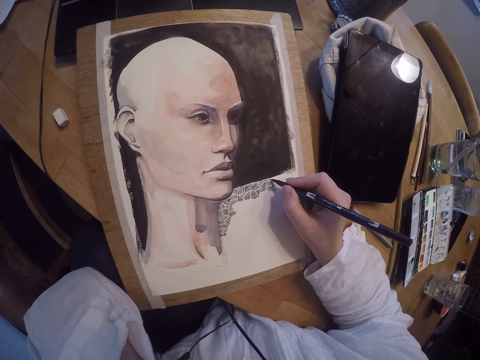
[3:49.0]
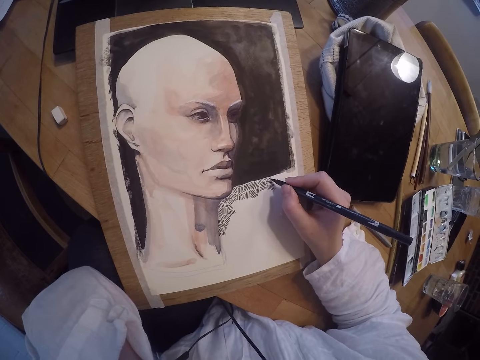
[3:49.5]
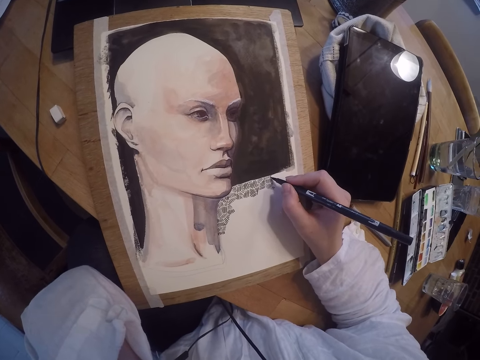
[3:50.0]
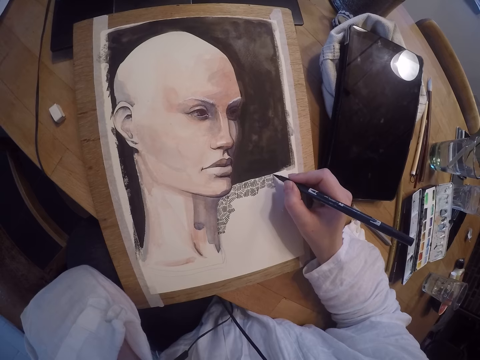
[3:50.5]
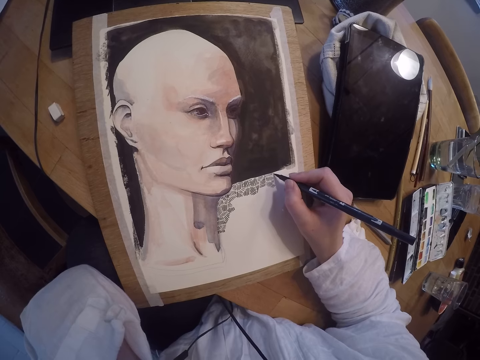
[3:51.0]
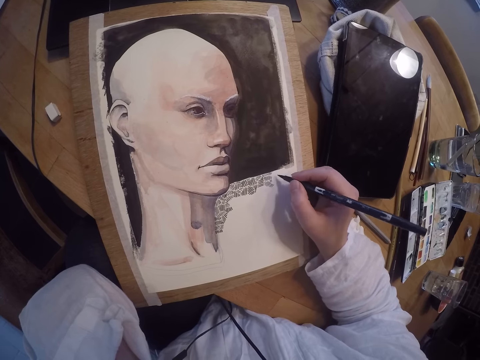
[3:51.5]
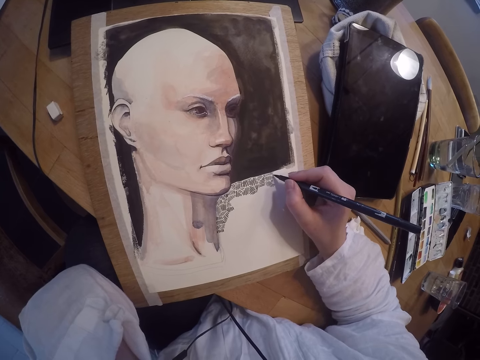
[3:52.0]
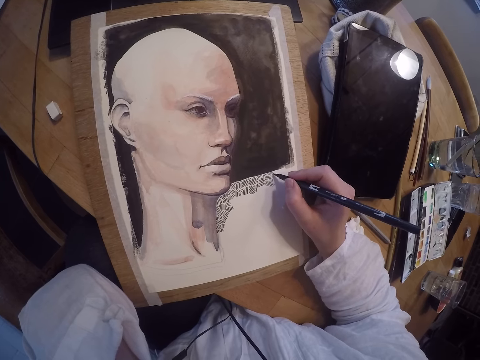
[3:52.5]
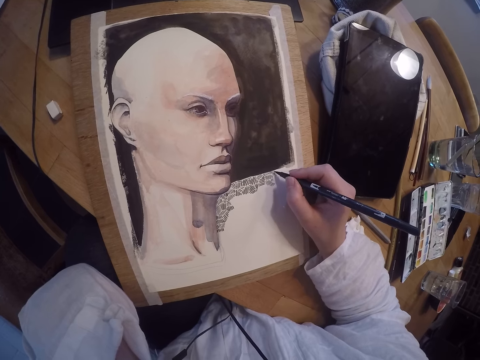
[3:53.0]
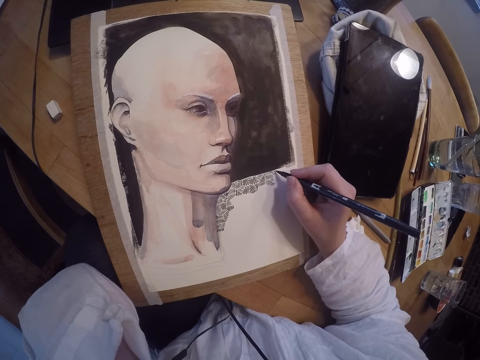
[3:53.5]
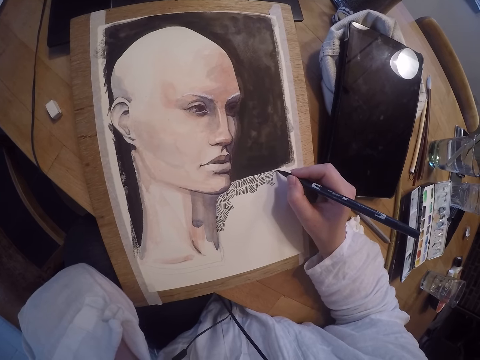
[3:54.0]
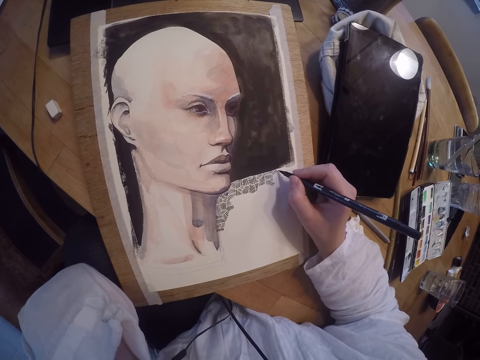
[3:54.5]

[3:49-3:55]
The camera wearer continues drawing on the painting with her right hand.

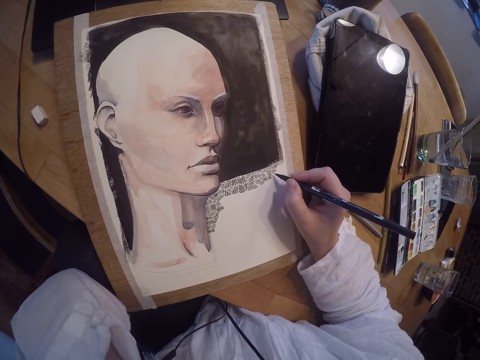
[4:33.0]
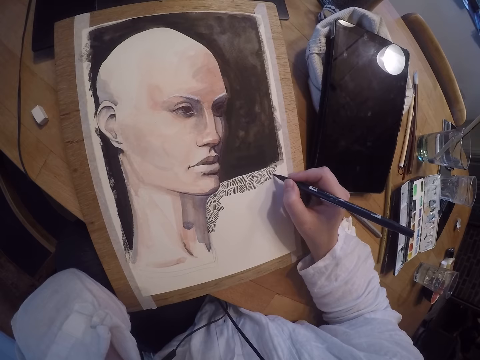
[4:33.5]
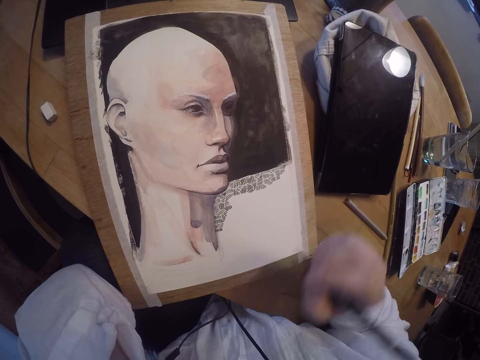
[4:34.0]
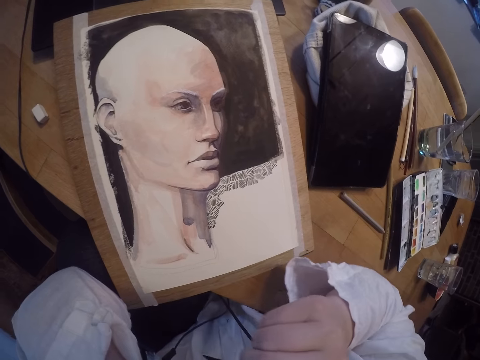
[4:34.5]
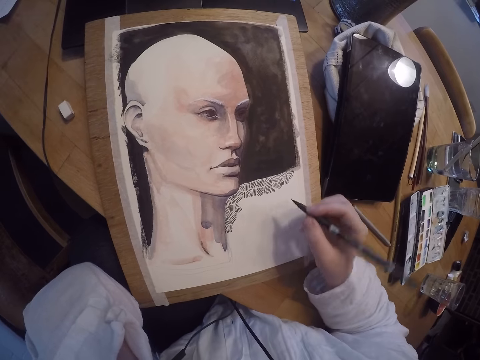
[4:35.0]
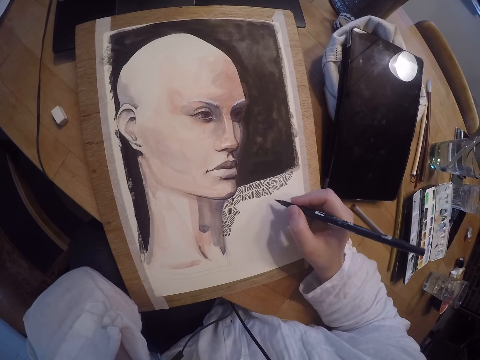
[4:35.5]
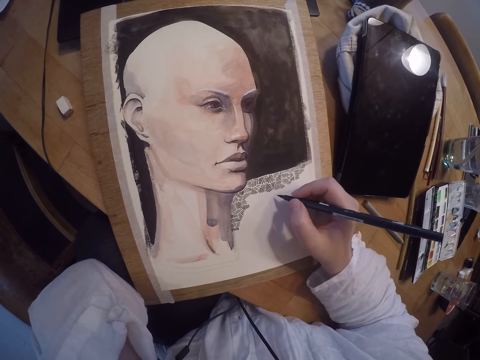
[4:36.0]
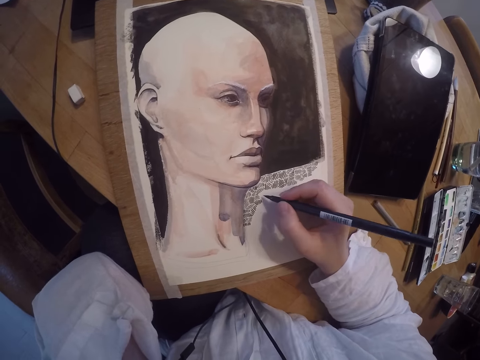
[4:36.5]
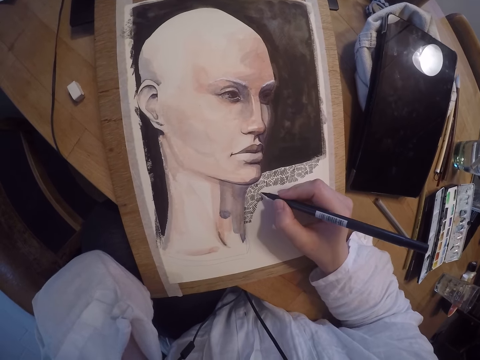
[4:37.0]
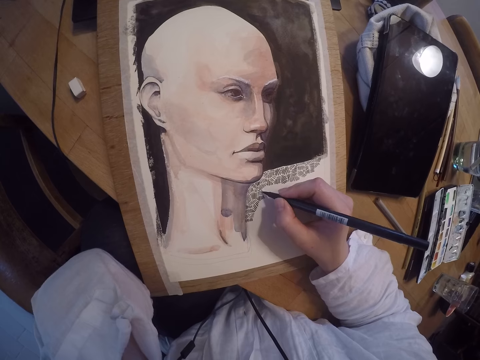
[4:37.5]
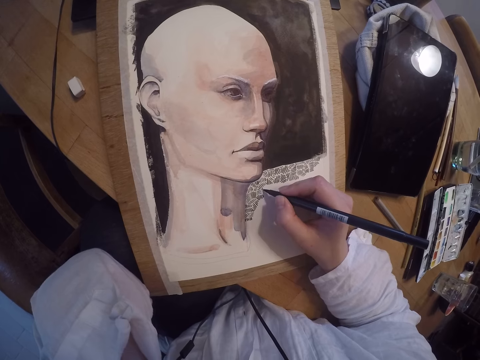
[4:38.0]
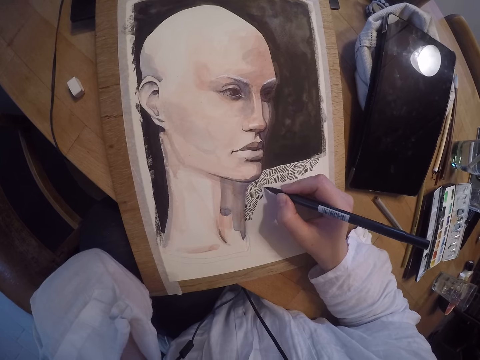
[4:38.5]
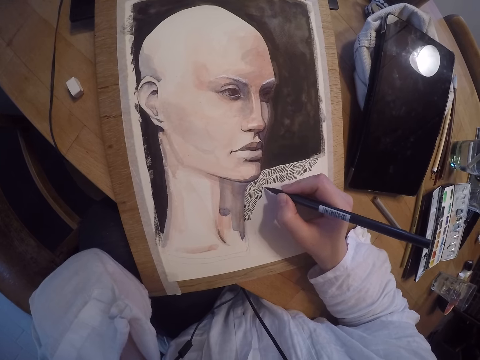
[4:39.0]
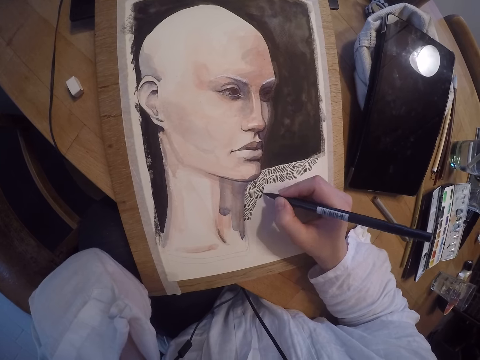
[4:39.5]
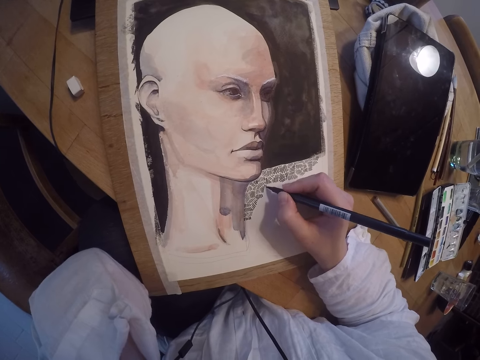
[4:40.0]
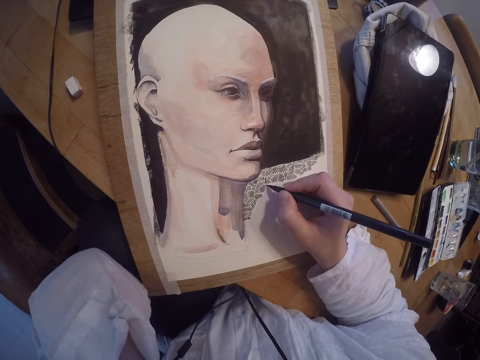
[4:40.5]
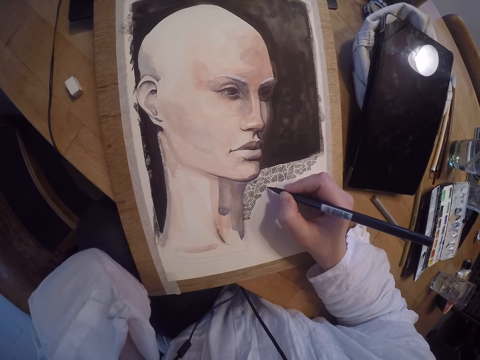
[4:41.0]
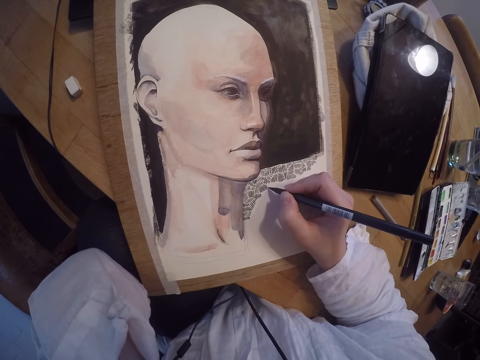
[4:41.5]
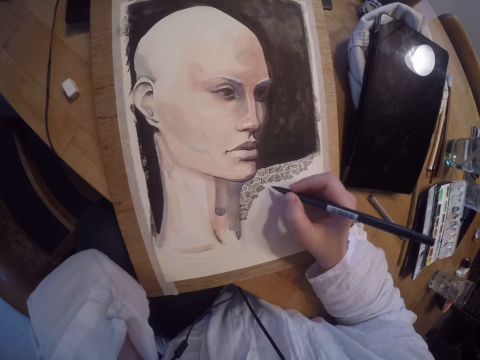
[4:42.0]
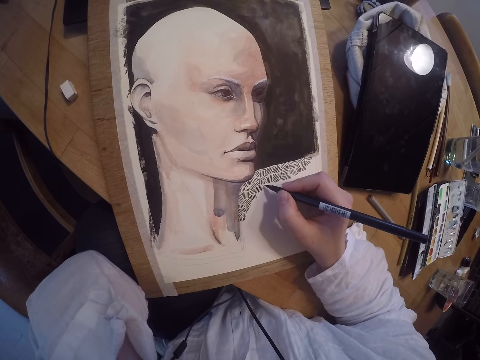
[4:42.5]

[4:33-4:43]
The camera wearer touches her face with the paint pen. She scratches her face with the painting pen. She continues drawing on the painting with her right hand.

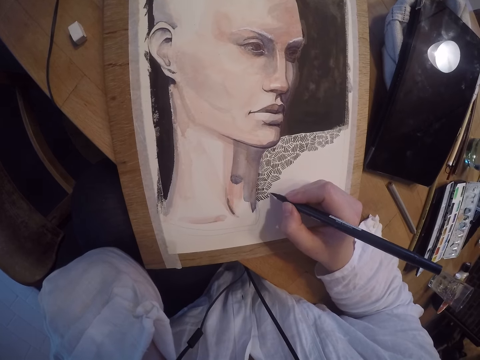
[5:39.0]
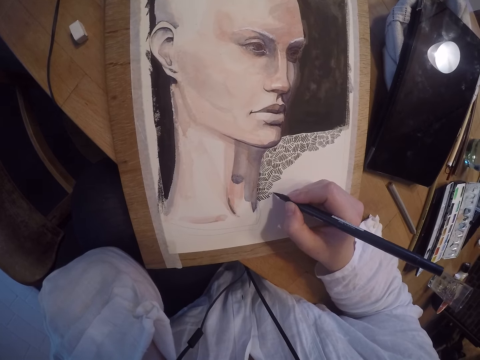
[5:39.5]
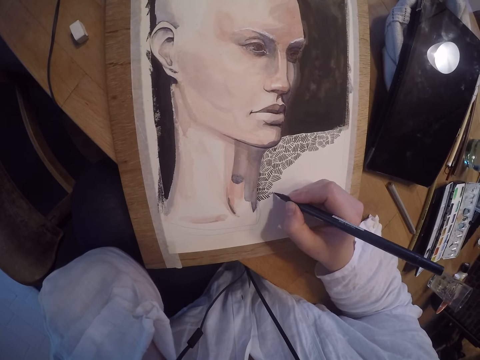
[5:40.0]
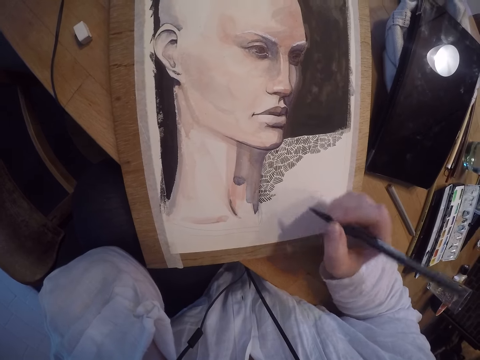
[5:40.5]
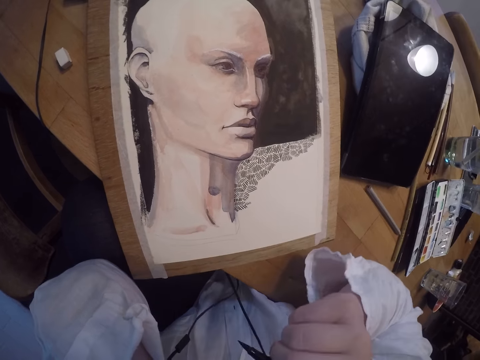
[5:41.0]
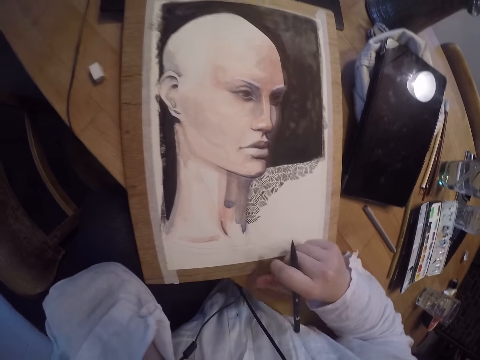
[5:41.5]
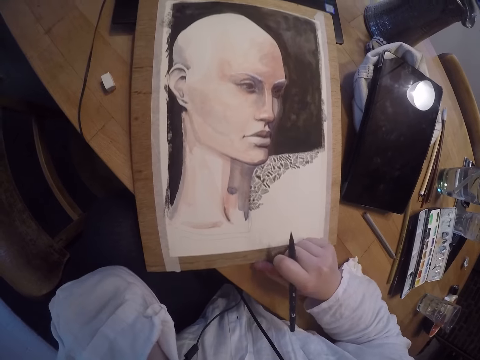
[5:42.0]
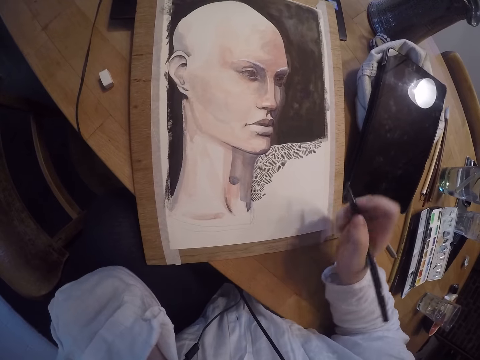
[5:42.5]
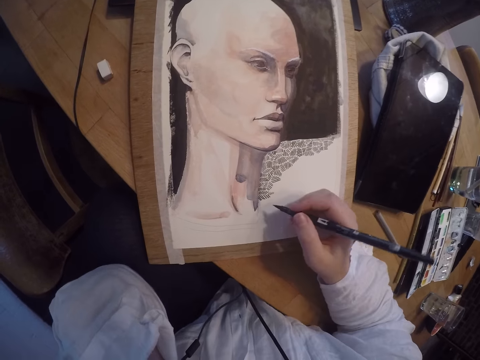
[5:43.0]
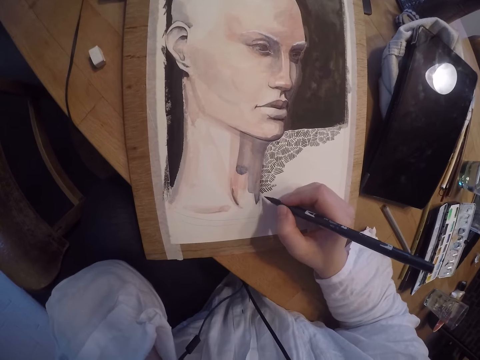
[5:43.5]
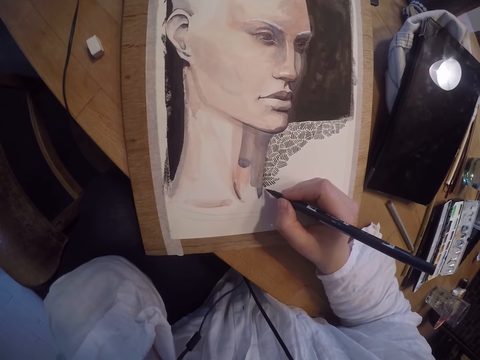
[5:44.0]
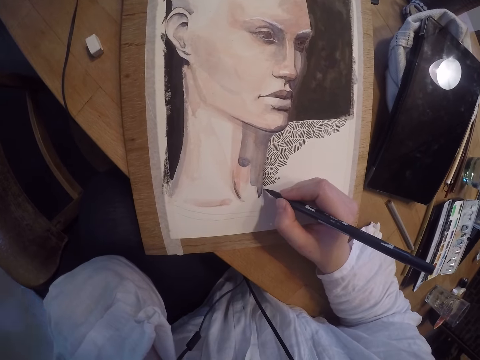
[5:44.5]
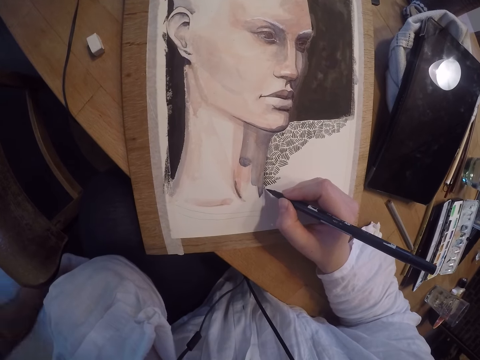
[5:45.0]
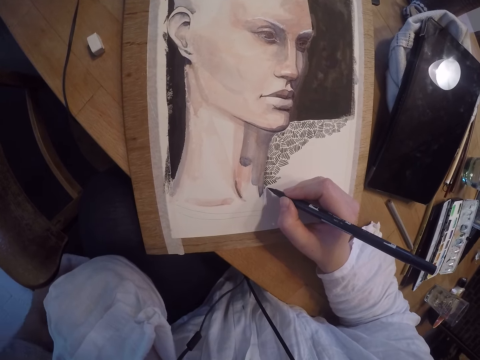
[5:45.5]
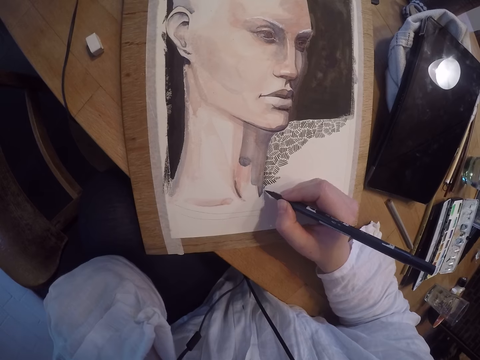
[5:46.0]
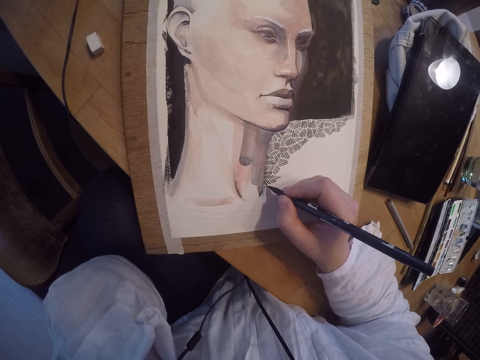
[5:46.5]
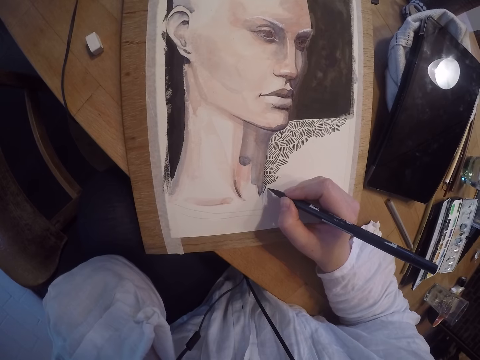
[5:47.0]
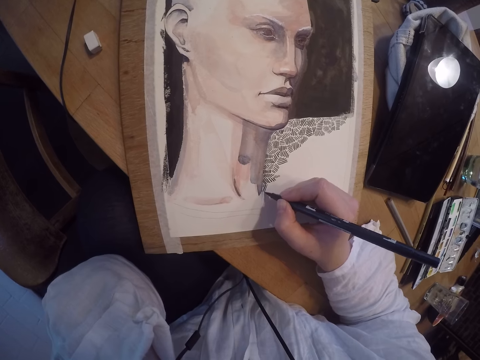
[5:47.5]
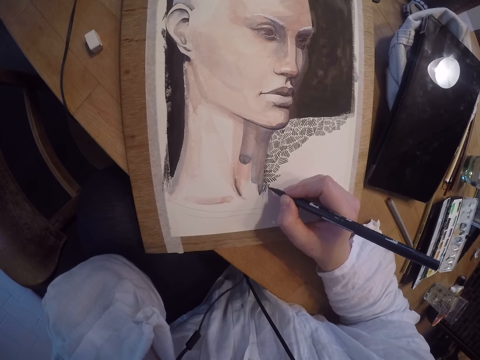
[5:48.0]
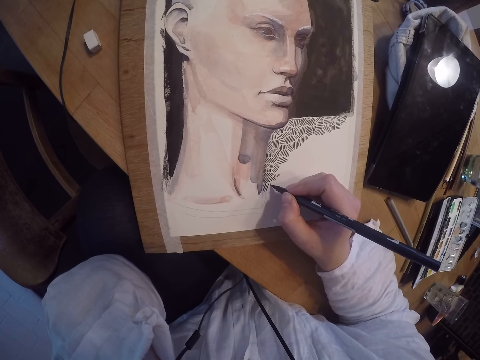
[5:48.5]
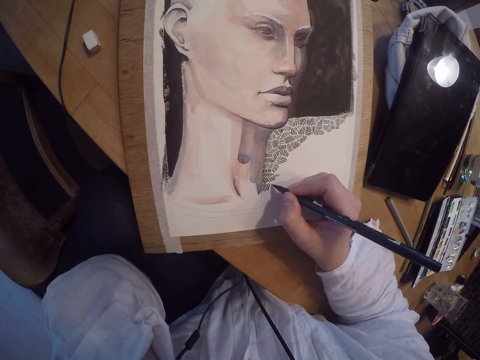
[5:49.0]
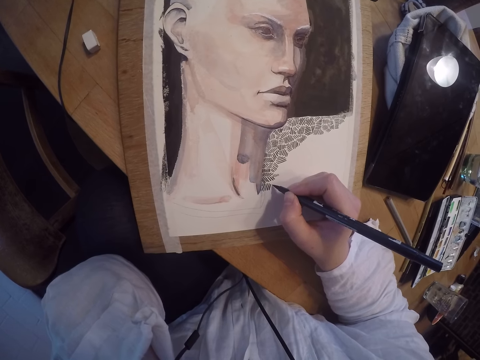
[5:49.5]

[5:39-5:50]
The camera wearer lifts a pen. She touches her face with the paint pen. She pushes a painting. She adjusts the painting on the table. She continues drawing on the painting with the paint pen.
